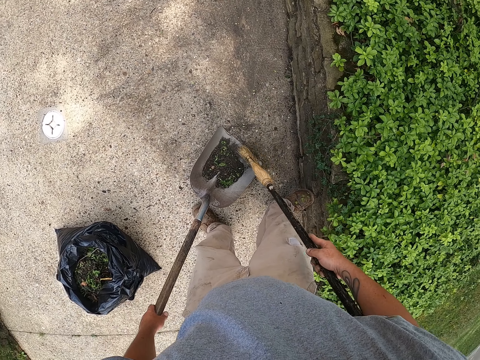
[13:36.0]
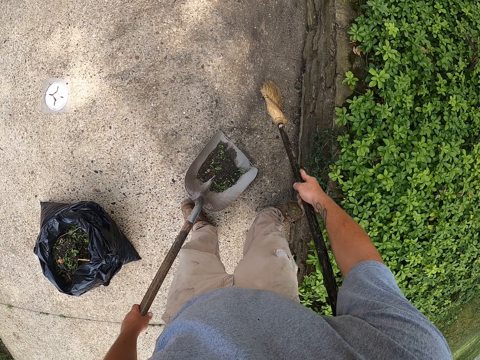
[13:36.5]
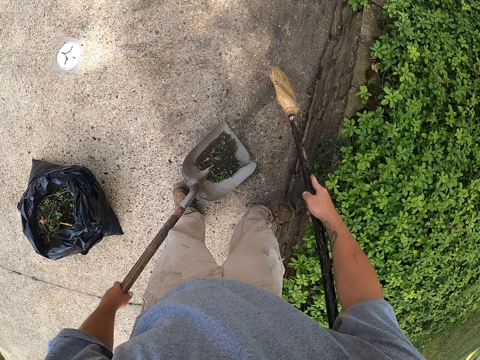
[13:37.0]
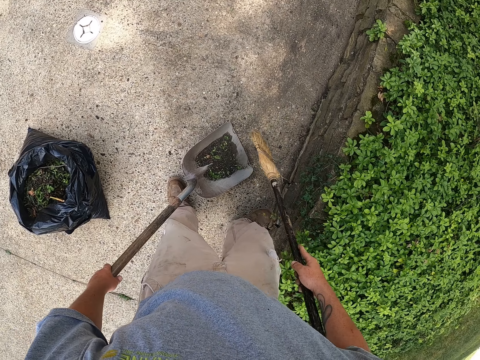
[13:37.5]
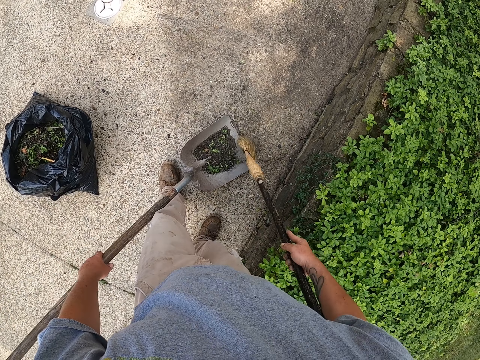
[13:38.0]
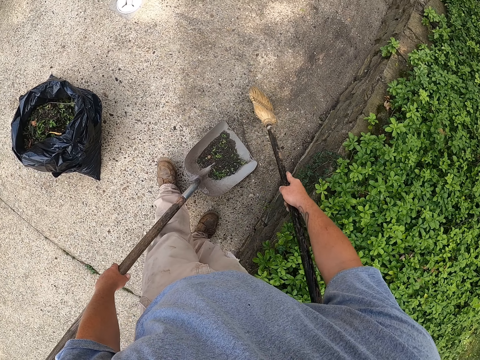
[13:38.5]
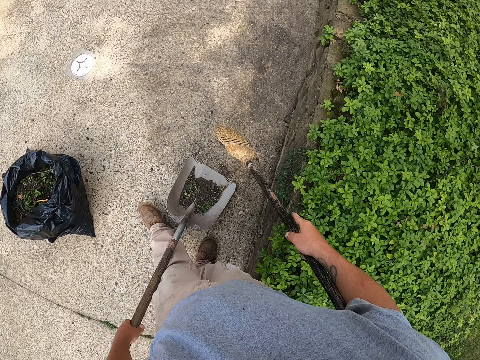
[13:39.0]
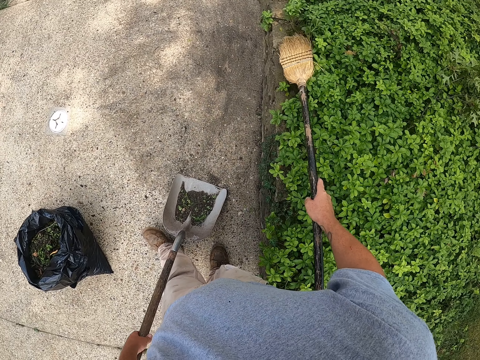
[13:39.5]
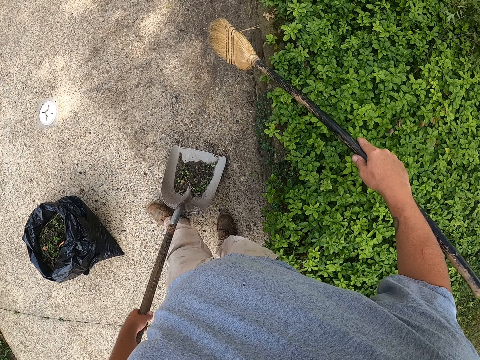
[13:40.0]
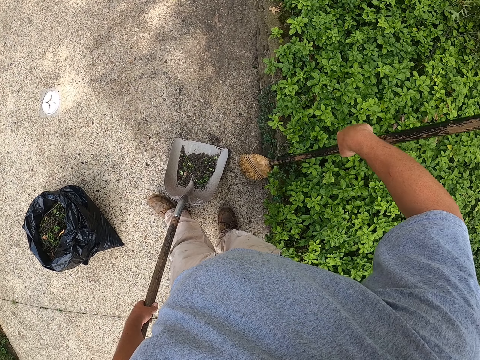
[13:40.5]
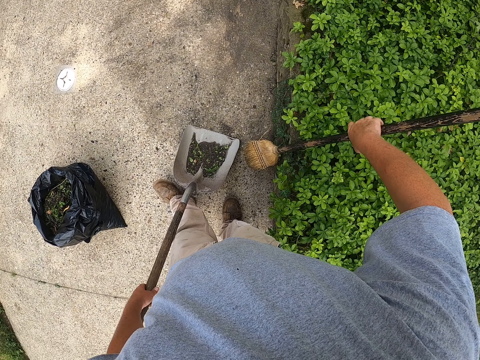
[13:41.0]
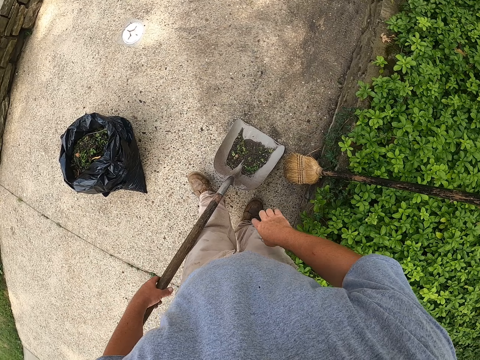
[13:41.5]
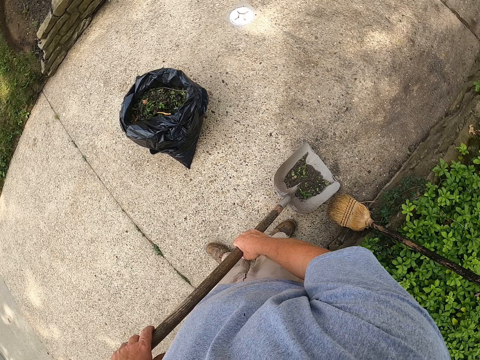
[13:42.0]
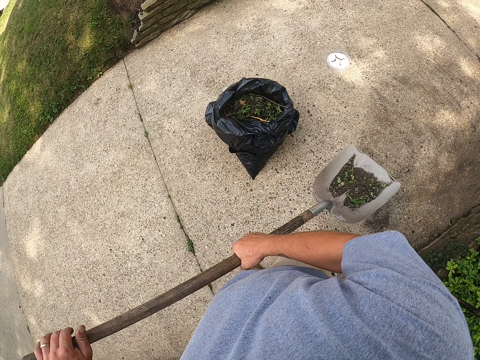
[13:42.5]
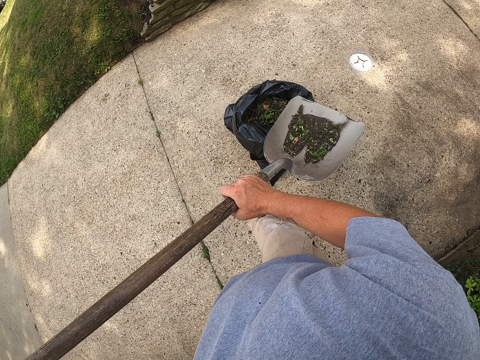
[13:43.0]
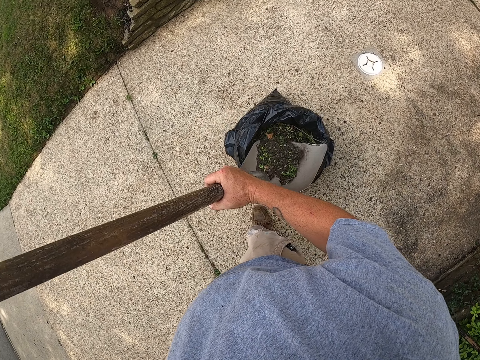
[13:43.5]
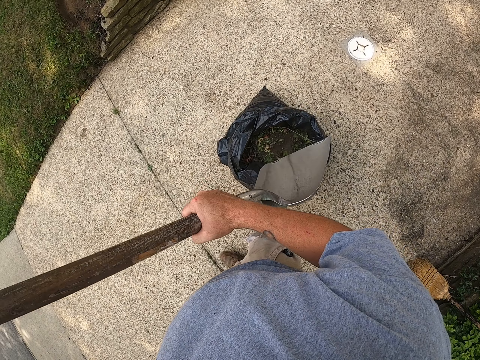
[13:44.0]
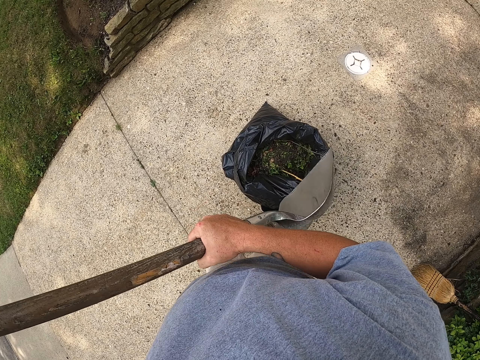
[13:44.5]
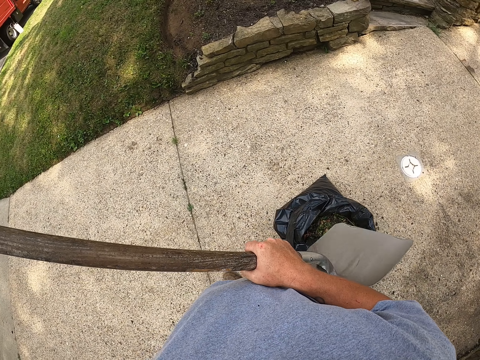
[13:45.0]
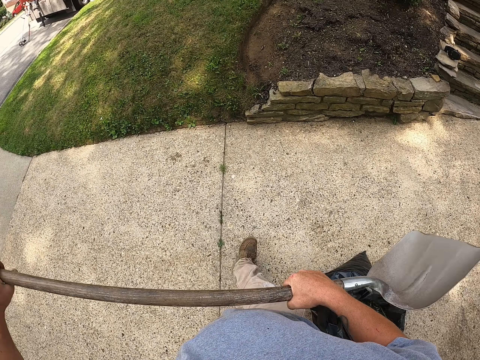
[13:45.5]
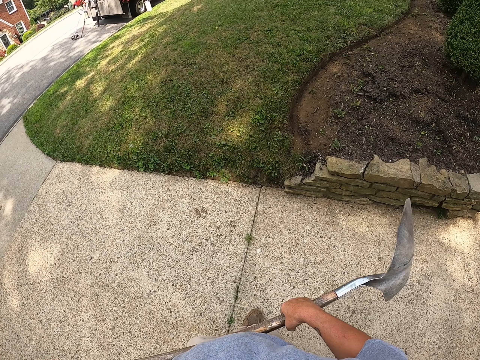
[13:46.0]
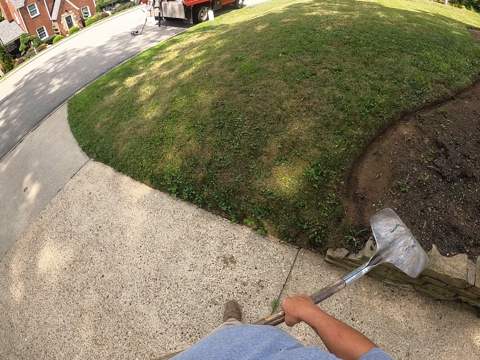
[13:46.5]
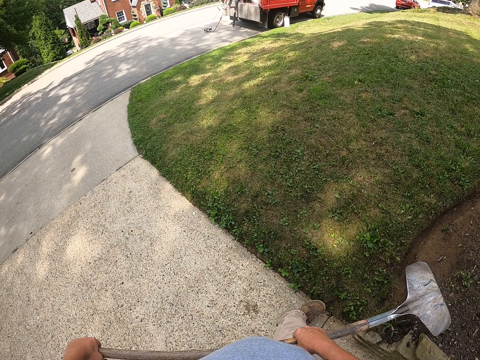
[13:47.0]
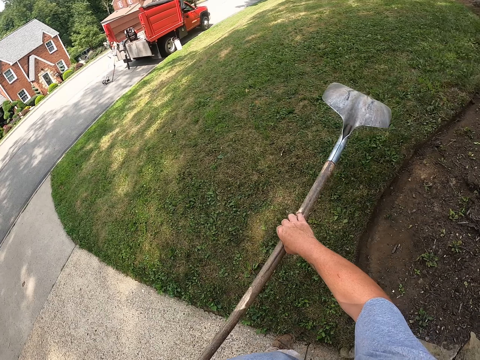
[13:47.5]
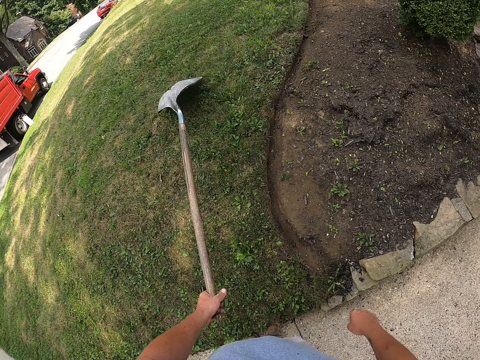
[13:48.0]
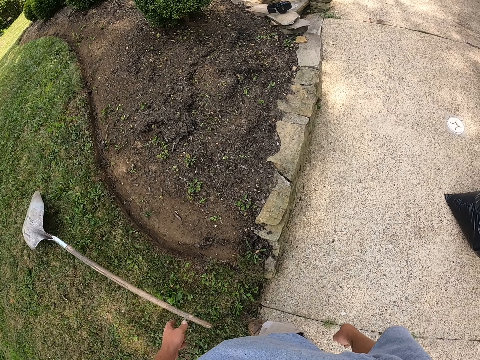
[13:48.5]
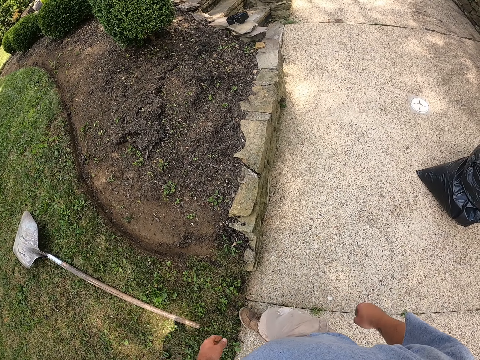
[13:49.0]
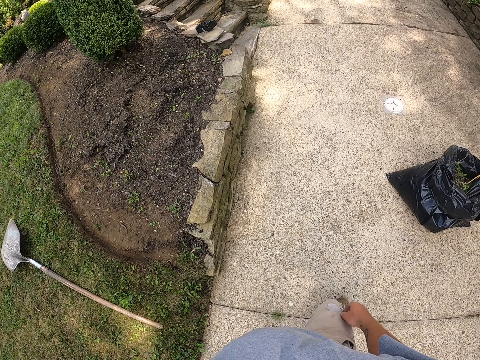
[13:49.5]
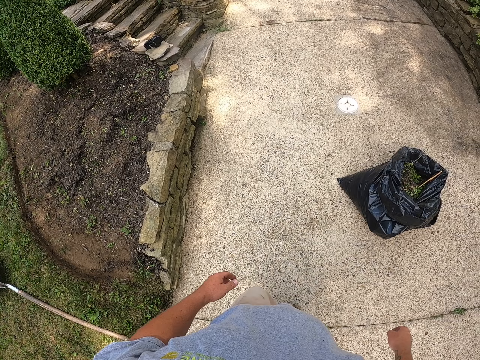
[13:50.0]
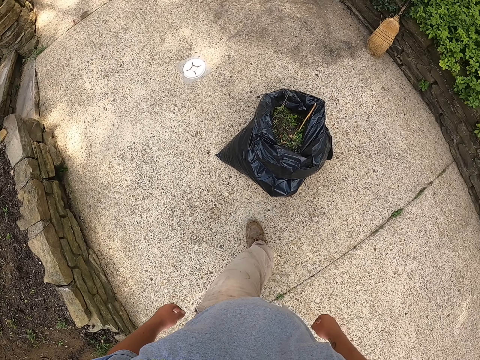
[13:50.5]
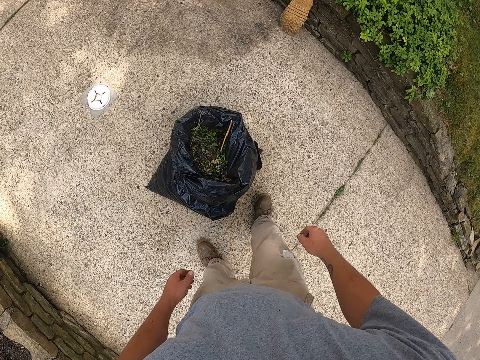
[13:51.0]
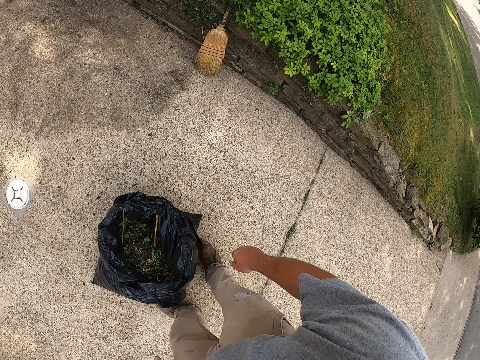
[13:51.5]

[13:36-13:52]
The camera wearer puts the broom on the flowers. They lift the spade. They put litter in the waste bag. They walk around the pathway. They throw the spade on the grass. They place the spade on the ground. They walk around the pathway.

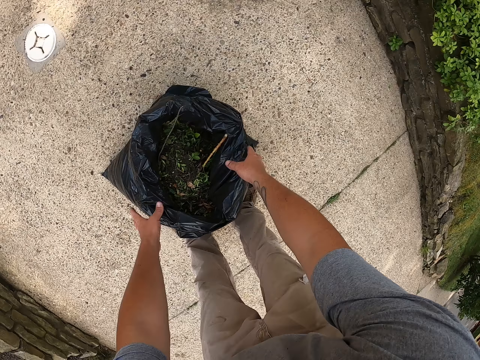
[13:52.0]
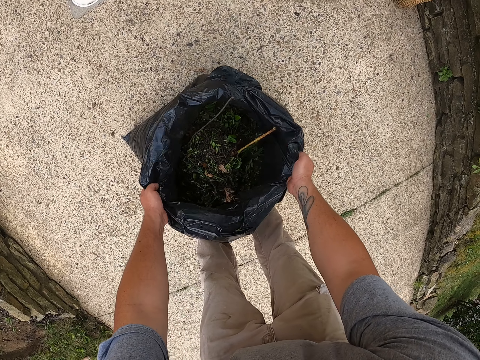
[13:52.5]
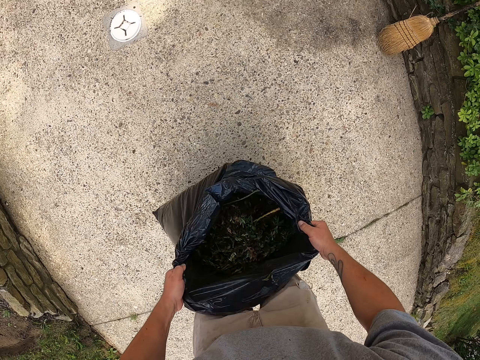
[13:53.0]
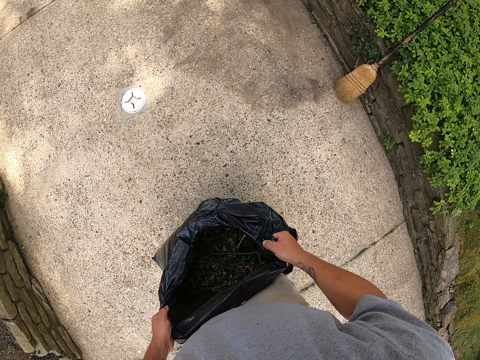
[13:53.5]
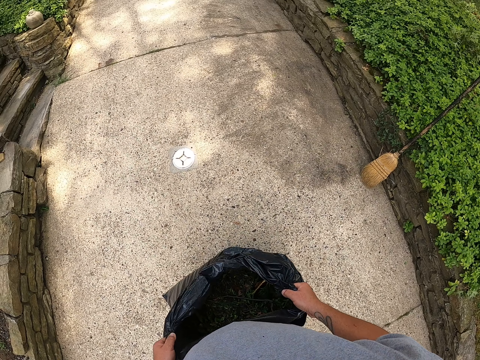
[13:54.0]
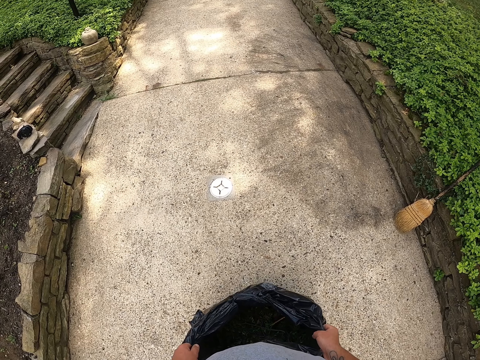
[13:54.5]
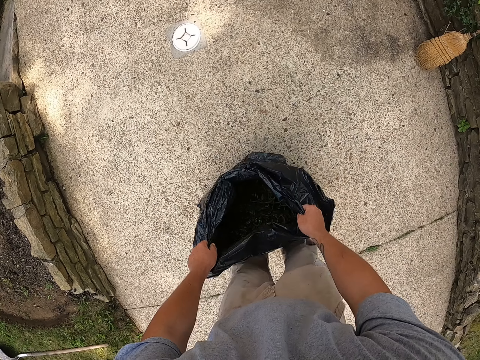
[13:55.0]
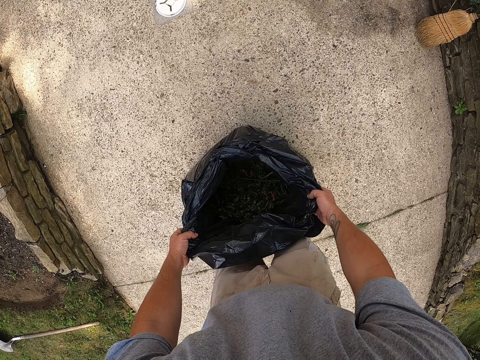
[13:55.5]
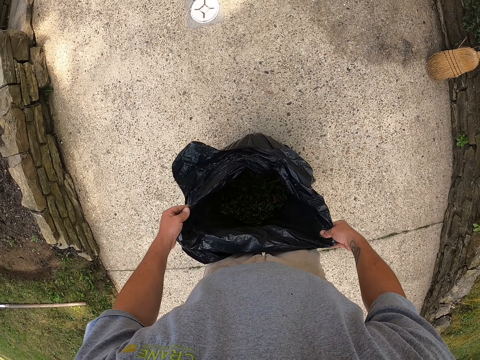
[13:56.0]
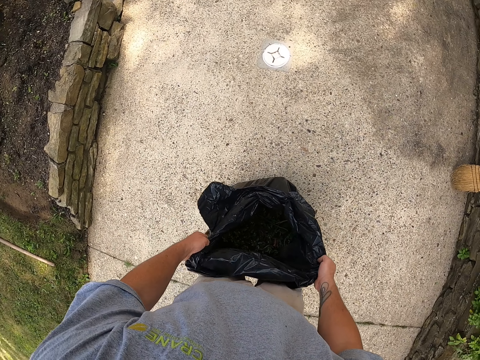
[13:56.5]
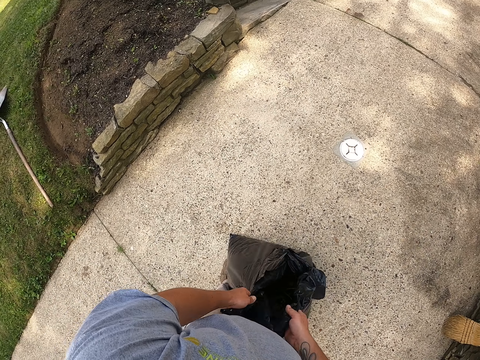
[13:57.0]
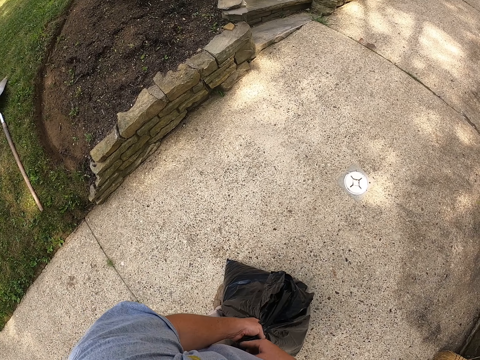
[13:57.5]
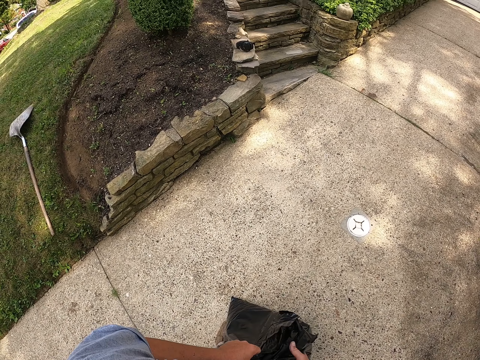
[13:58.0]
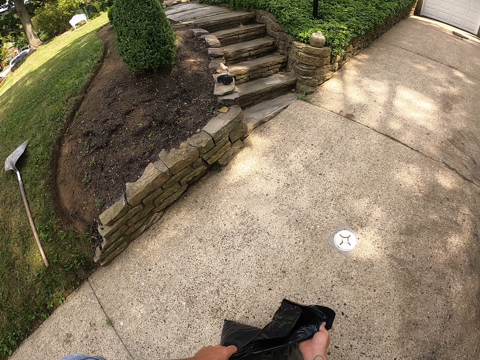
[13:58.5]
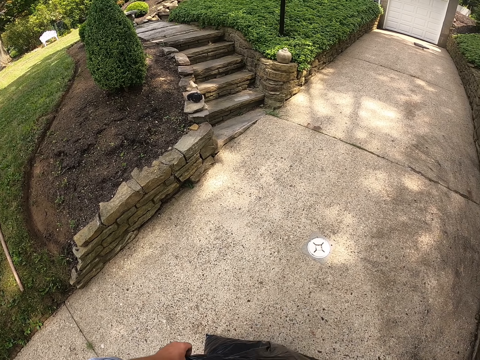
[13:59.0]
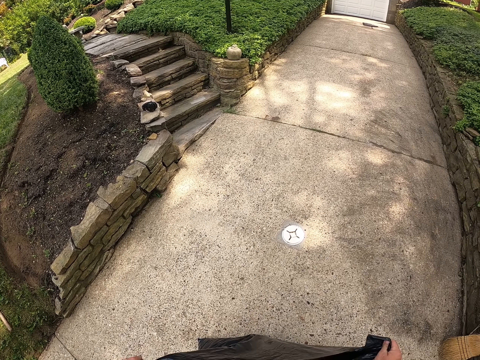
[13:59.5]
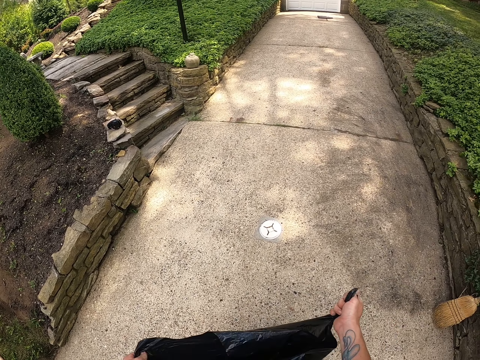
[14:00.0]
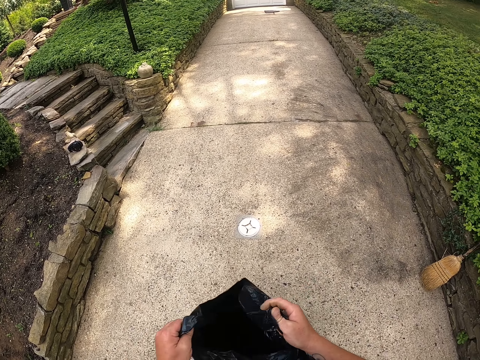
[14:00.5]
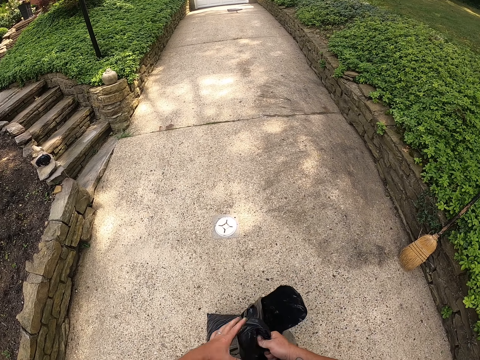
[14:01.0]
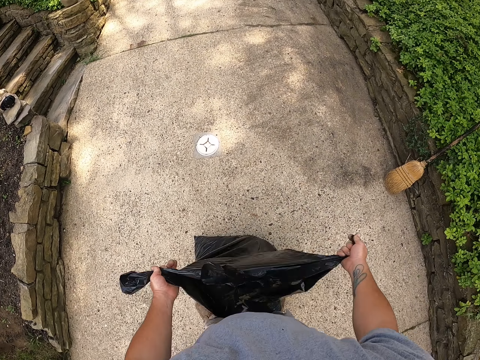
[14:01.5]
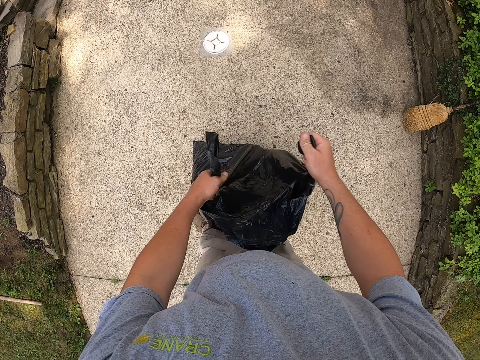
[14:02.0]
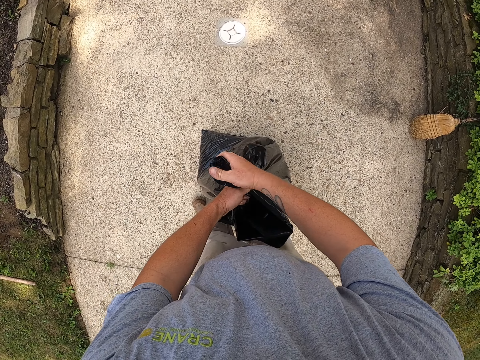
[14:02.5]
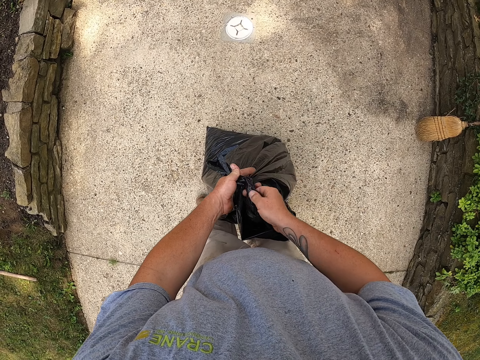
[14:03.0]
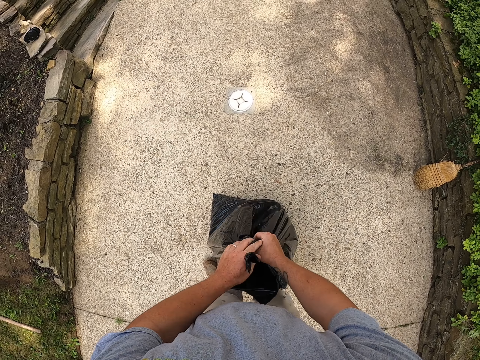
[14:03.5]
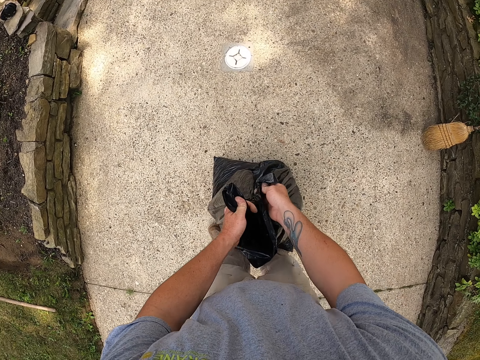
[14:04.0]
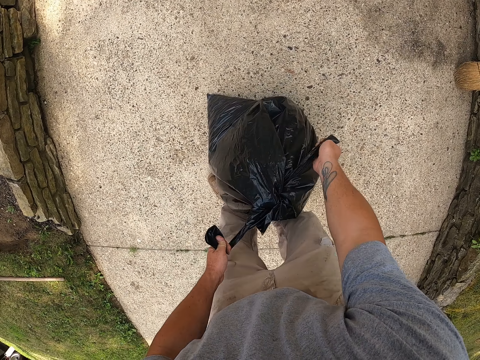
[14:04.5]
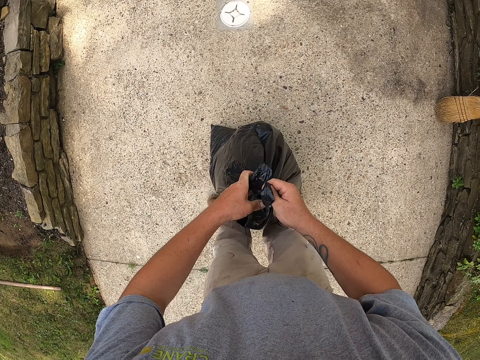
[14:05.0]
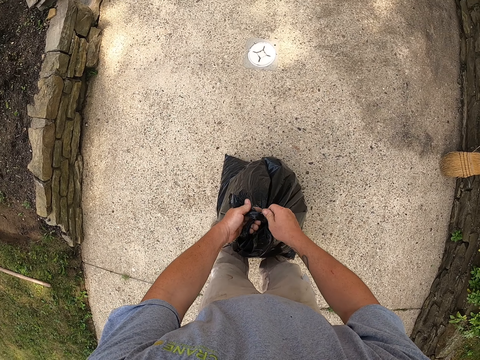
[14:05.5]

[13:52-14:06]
The camera wearer lifts the trash bag. They put the trash bag on the floor. They tie the trash bag. They fold the trash bag. They tie the trash bag again.
